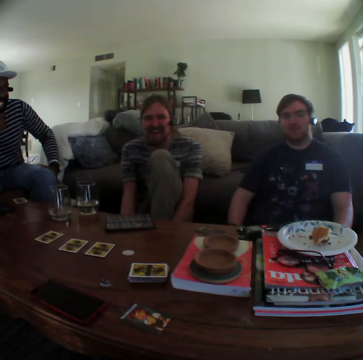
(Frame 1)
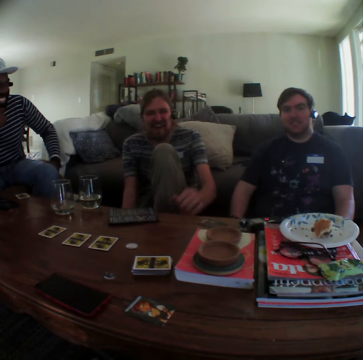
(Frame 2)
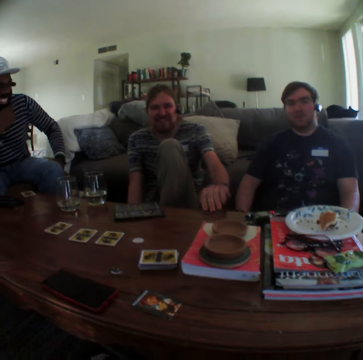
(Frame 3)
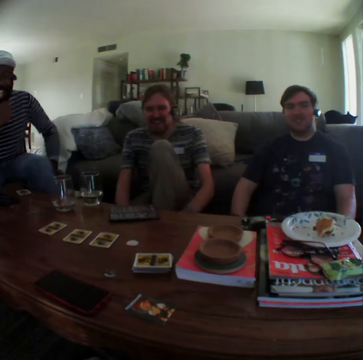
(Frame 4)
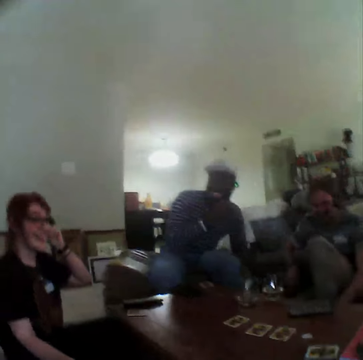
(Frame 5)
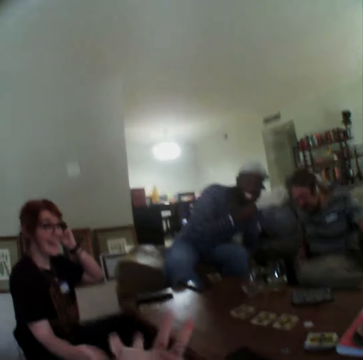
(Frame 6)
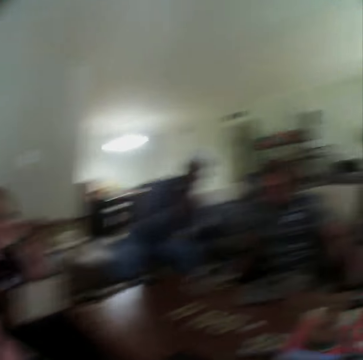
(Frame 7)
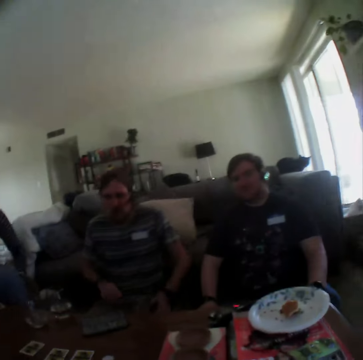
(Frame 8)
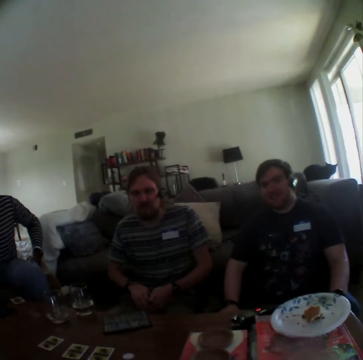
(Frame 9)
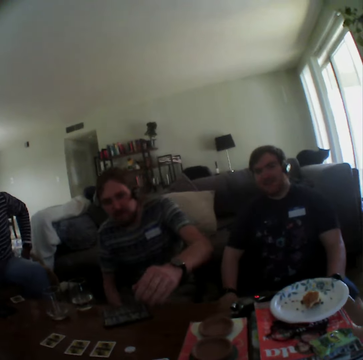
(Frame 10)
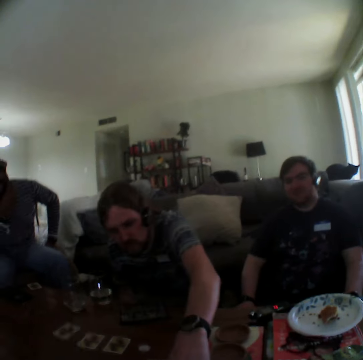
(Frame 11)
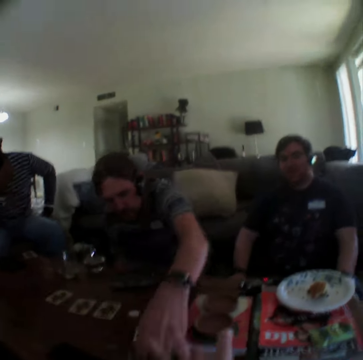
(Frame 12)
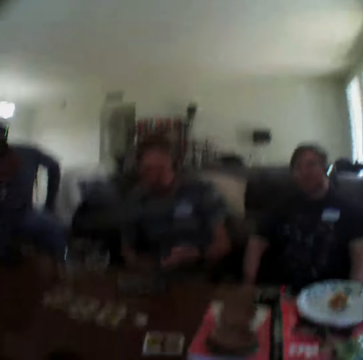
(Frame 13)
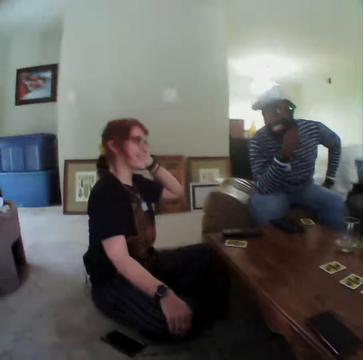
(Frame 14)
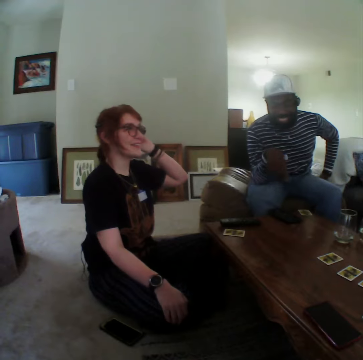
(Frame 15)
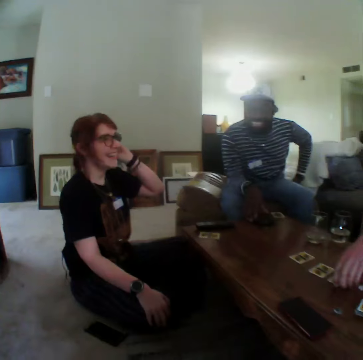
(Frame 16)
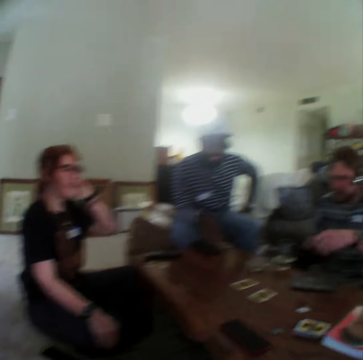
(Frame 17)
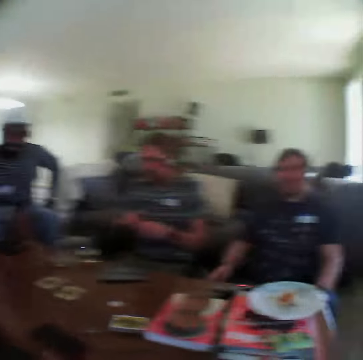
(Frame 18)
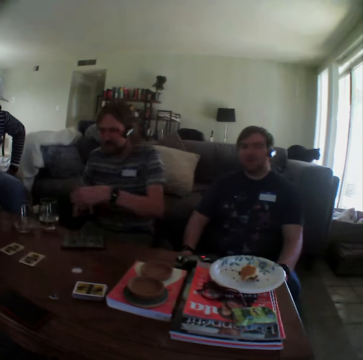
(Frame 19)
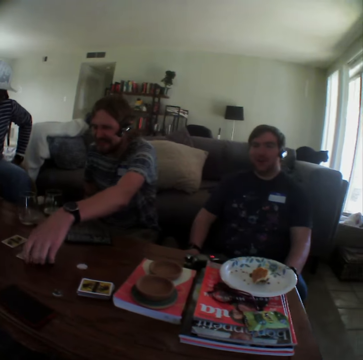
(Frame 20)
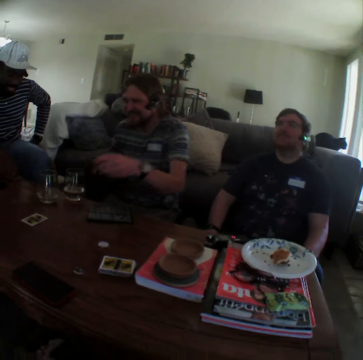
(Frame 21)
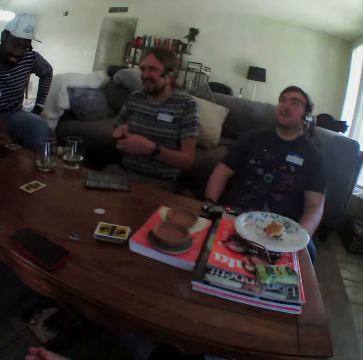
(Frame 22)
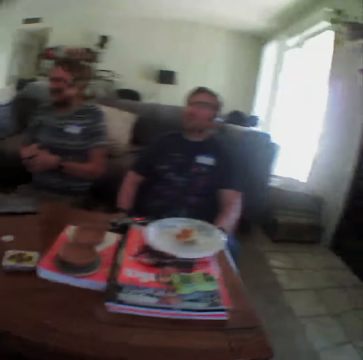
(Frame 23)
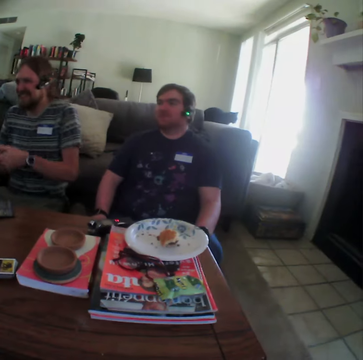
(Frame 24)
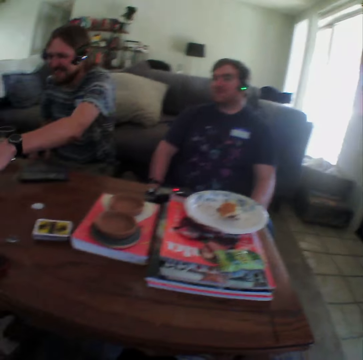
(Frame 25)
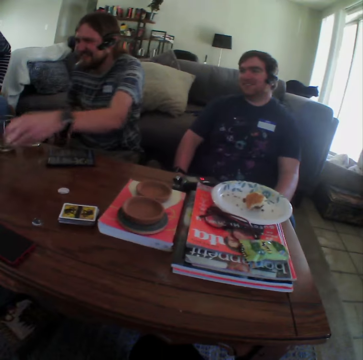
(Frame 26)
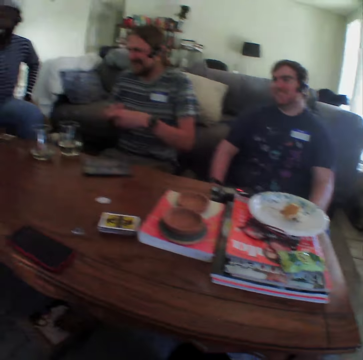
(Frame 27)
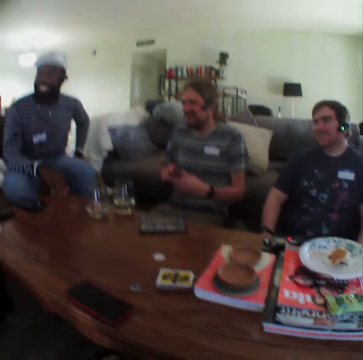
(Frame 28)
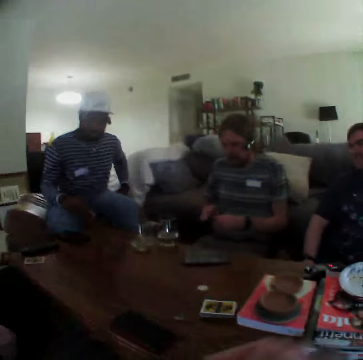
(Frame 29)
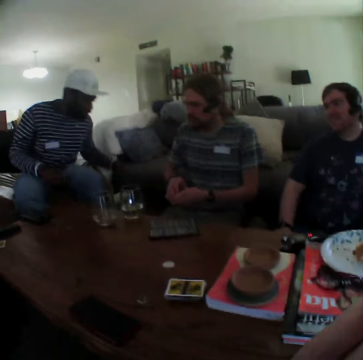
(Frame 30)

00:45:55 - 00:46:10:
A lady picks the playing card. A man laughs. Another man laughs. The camera wearer speaks with gestures. The first man picks a playing card on the table. Another lady talks. The first man picks another playing card. Another man speaks. The first man picks another playing card. He picks another playing card again.

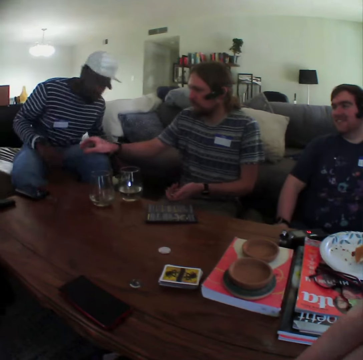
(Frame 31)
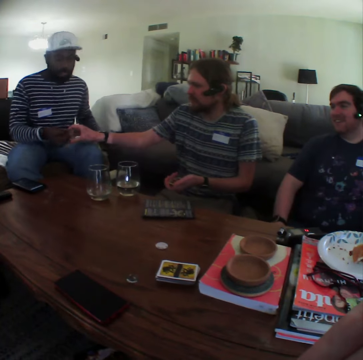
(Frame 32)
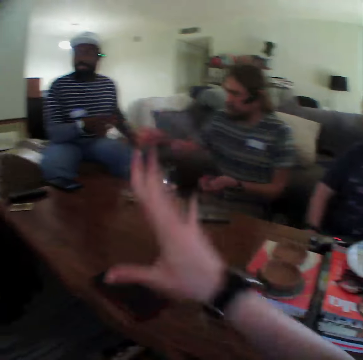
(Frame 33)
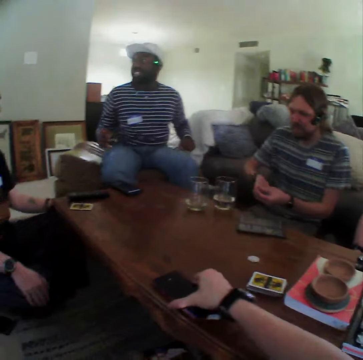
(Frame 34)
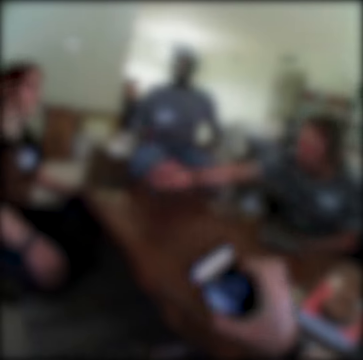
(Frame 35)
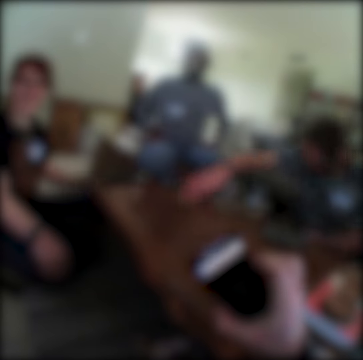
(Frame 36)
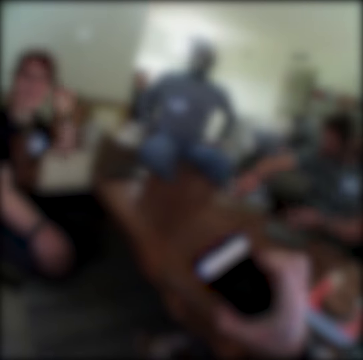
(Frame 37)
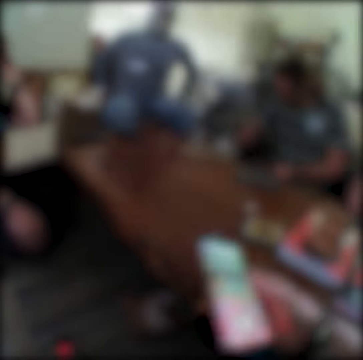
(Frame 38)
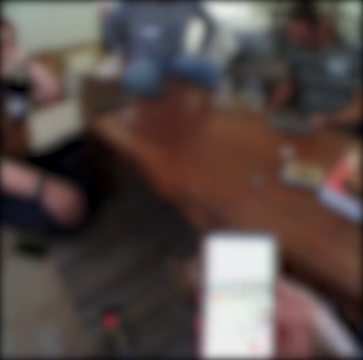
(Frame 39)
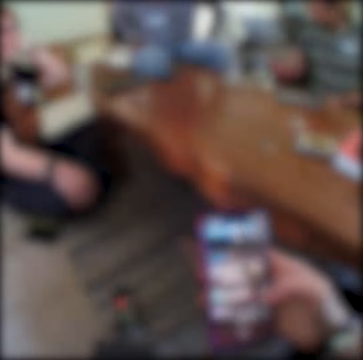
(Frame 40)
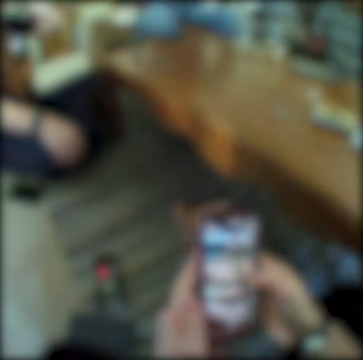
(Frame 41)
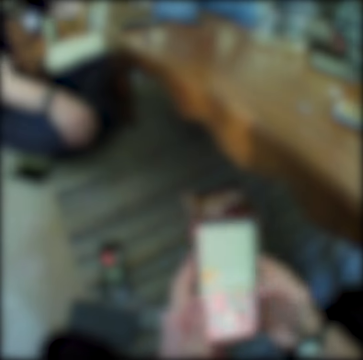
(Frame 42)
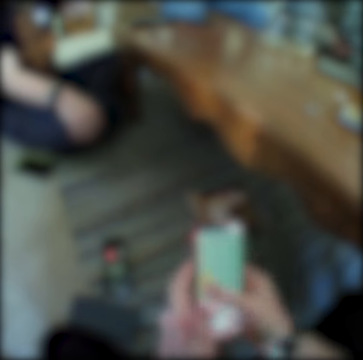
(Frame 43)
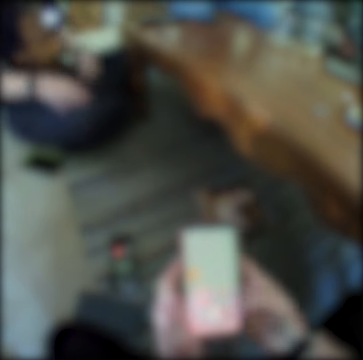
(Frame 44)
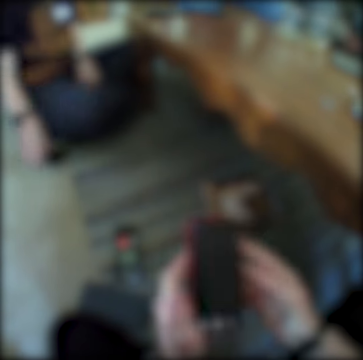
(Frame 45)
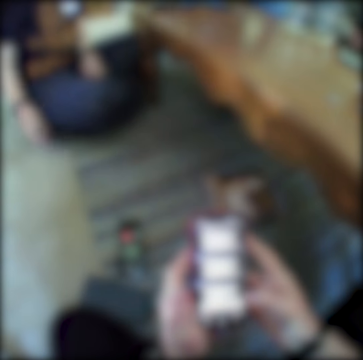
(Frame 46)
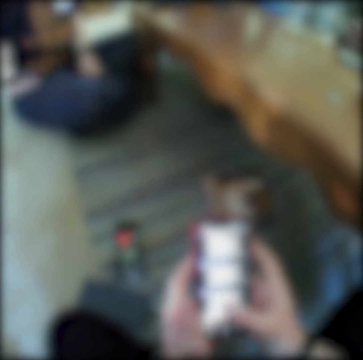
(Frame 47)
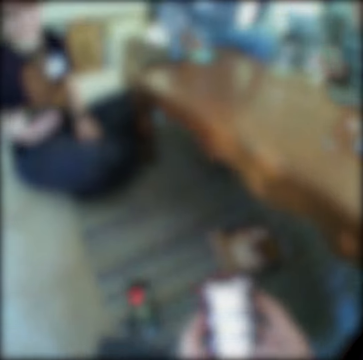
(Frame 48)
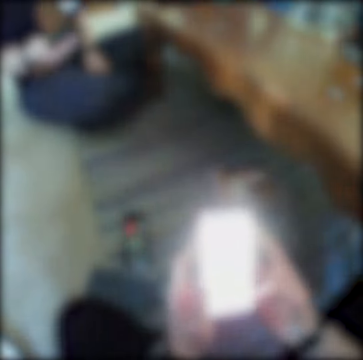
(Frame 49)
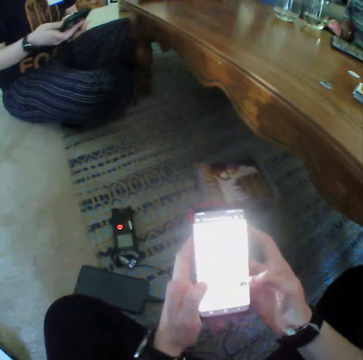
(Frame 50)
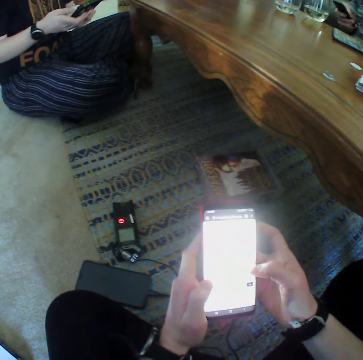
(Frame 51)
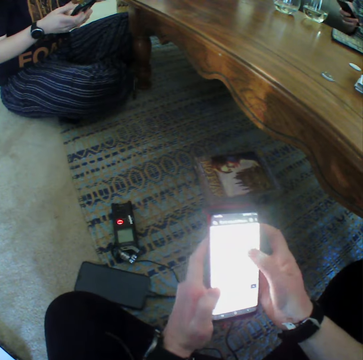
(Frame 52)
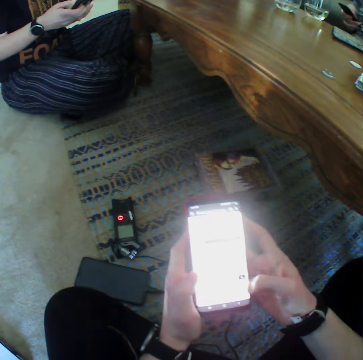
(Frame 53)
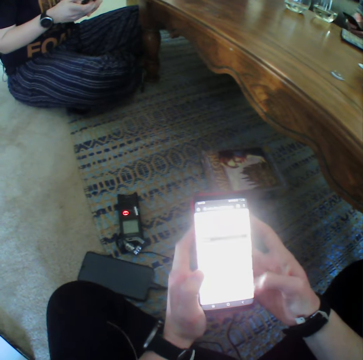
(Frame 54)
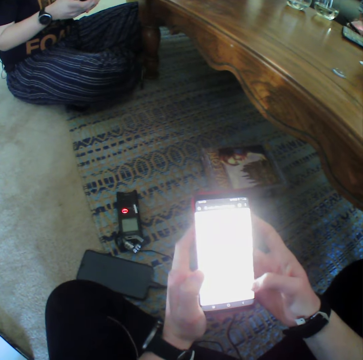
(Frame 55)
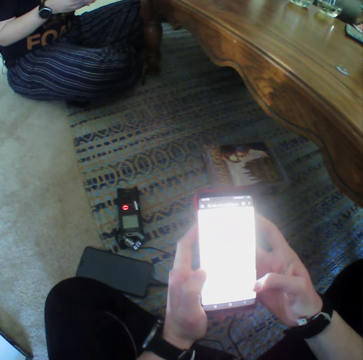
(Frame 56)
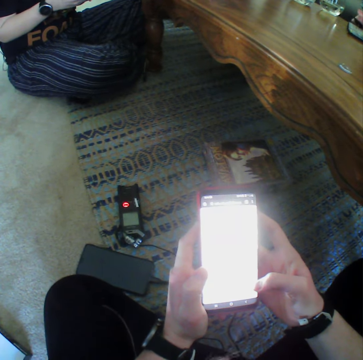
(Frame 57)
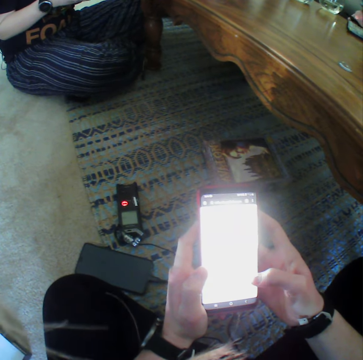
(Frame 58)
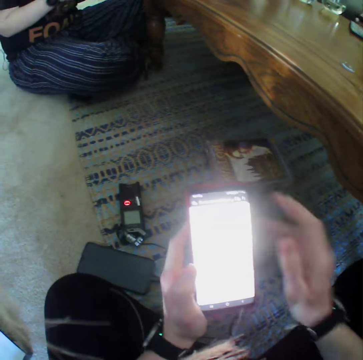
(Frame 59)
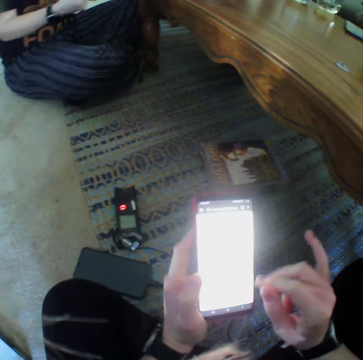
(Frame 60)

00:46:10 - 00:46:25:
A man picks a playing card from another man. The camera wearer picks a phone on the table. The first man picks another playing card. The camera wearer operates the phone. They scroll on the phone. A lady picks a phone. The lady uses her phone.

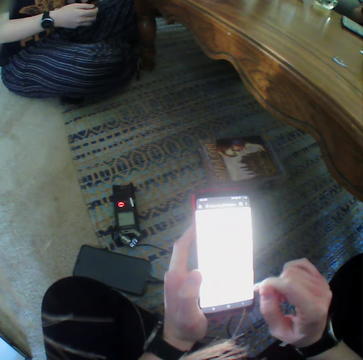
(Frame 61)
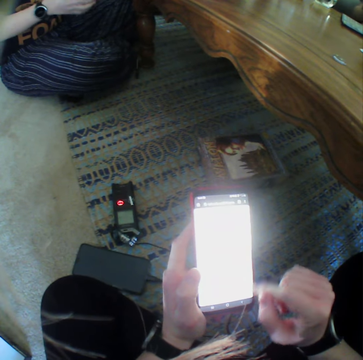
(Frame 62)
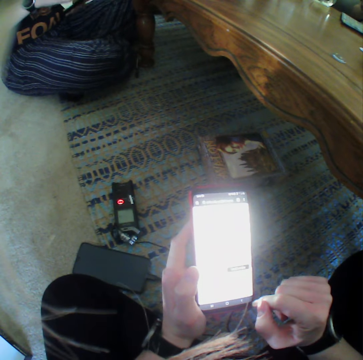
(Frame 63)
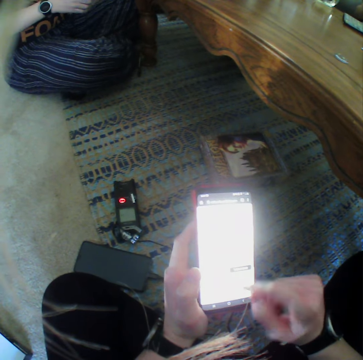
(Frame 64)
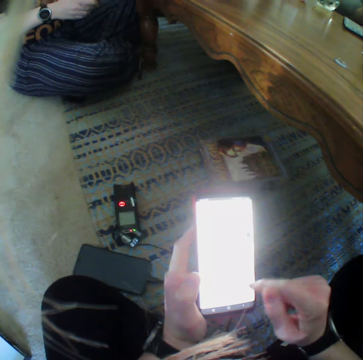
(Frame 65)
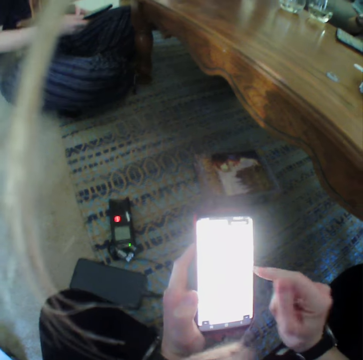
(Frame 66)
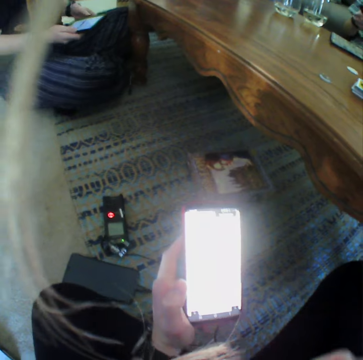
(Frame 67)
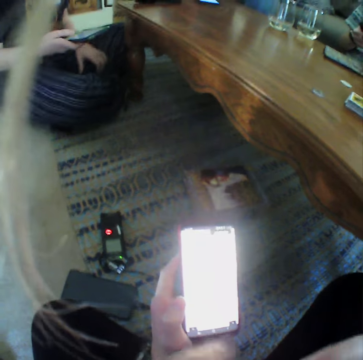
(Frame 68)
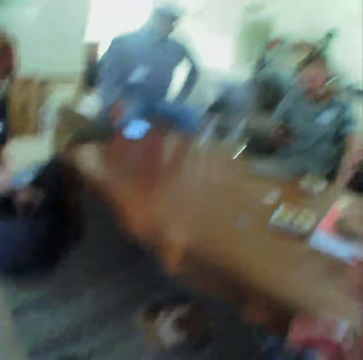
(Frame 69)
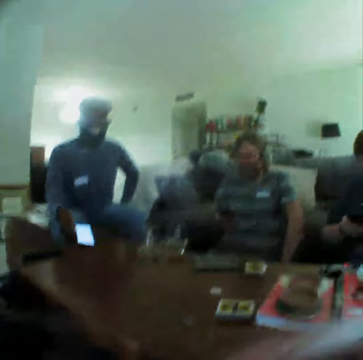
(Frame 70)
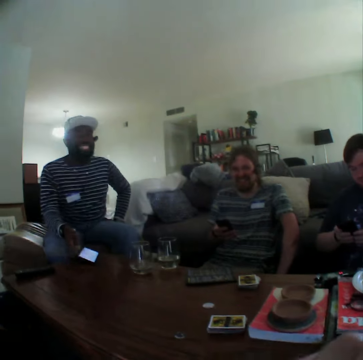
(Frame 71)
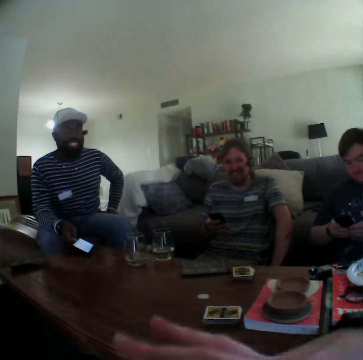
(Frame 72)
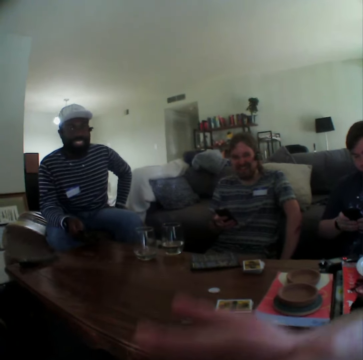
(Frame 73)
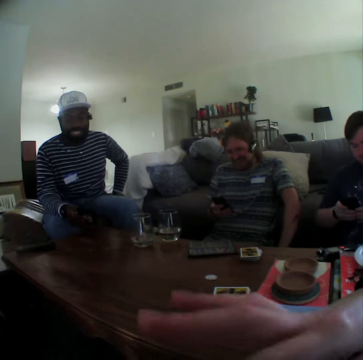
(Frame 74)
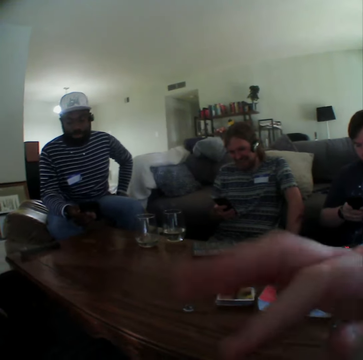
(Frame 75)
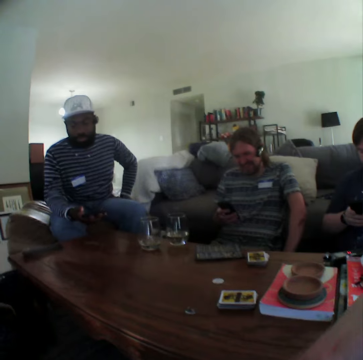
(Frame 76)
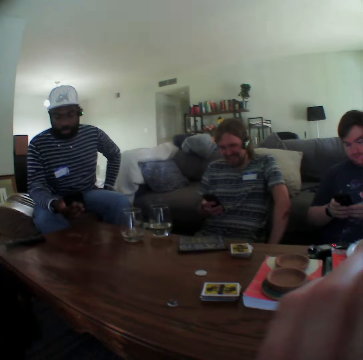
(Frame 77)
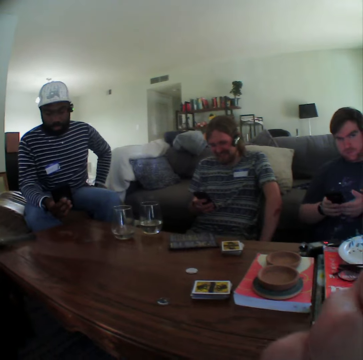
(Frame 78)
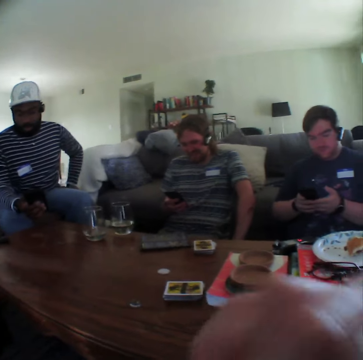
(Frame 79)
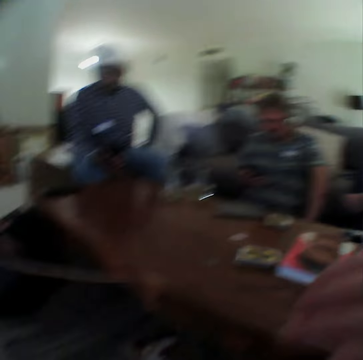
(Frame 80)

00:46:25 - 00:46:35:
A man puts the phone on the table. The camera wearer speaks with gestures. The man uses his phone. Another man uses his phone. A third man uses his phone.
